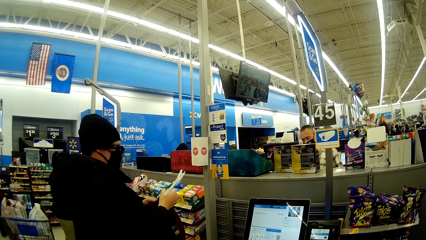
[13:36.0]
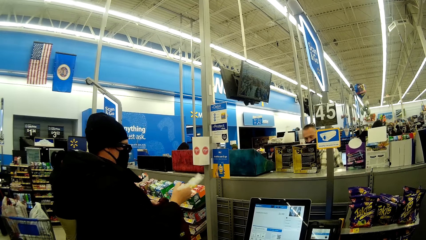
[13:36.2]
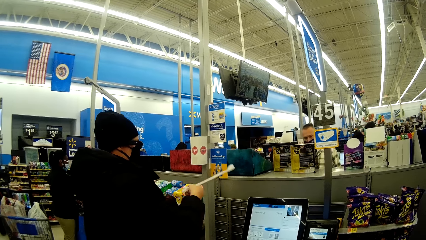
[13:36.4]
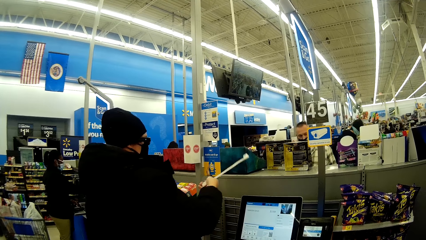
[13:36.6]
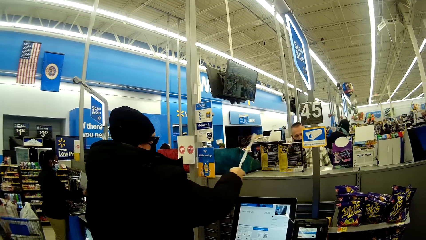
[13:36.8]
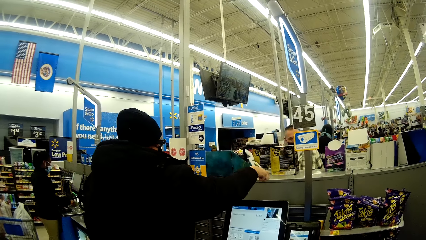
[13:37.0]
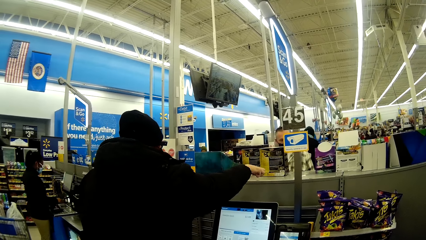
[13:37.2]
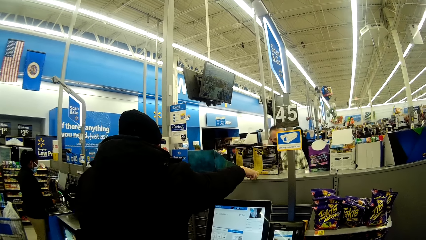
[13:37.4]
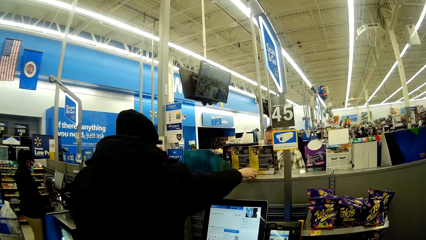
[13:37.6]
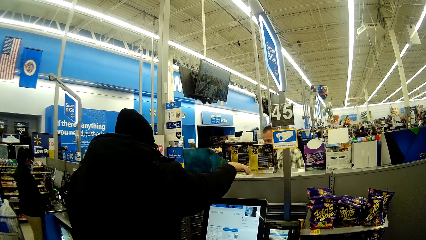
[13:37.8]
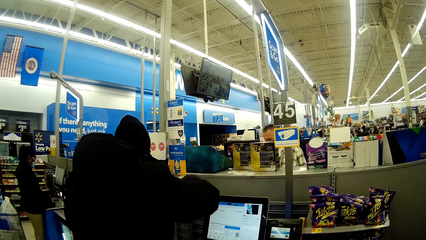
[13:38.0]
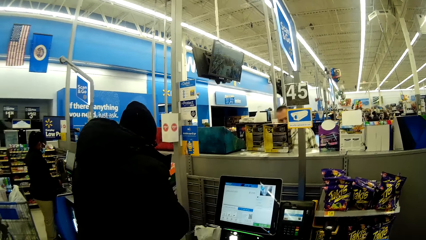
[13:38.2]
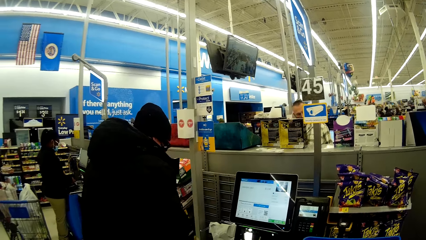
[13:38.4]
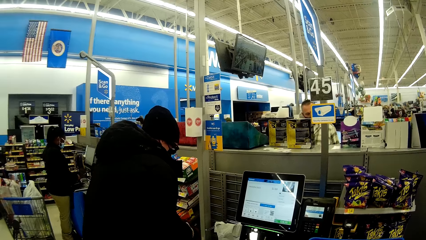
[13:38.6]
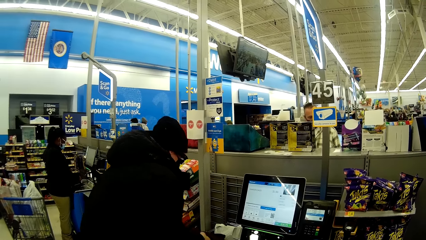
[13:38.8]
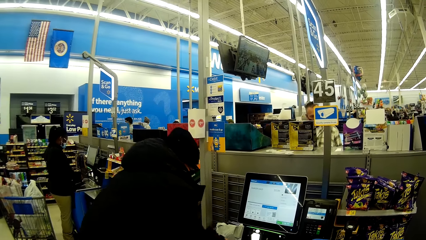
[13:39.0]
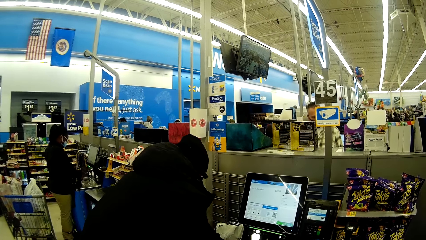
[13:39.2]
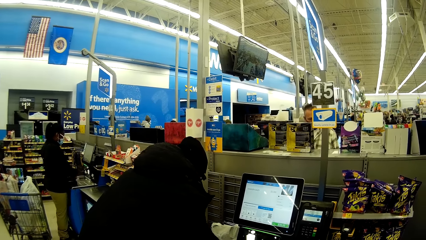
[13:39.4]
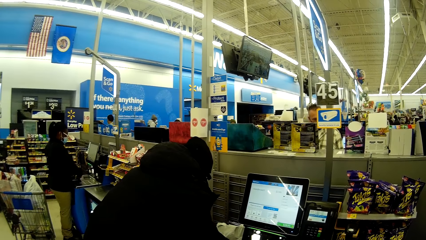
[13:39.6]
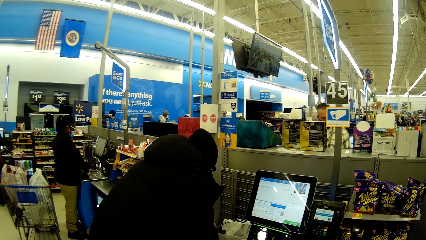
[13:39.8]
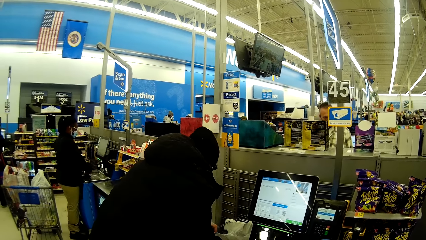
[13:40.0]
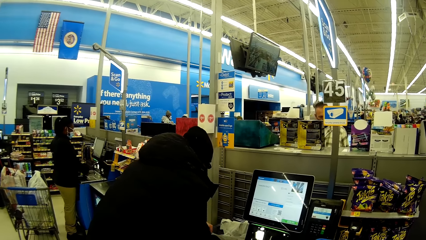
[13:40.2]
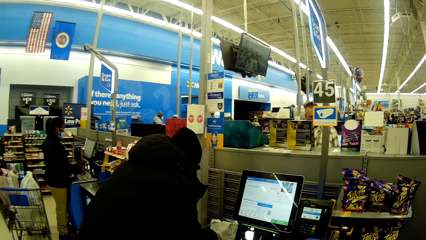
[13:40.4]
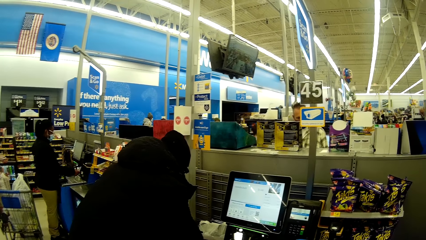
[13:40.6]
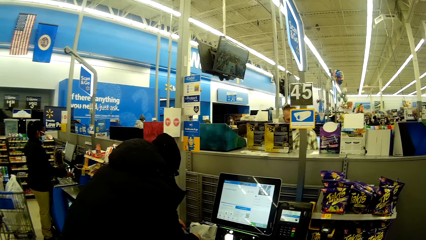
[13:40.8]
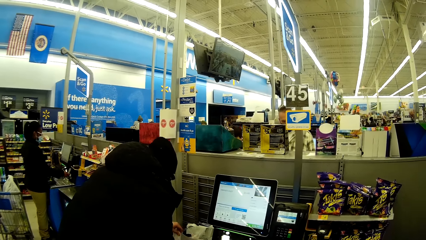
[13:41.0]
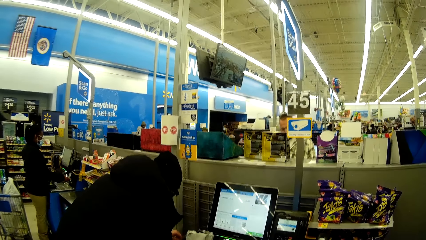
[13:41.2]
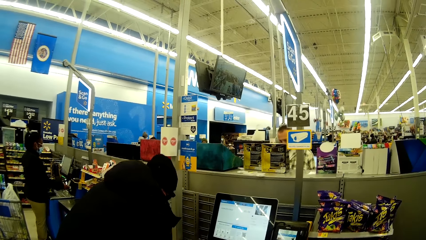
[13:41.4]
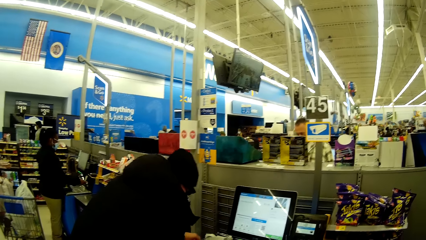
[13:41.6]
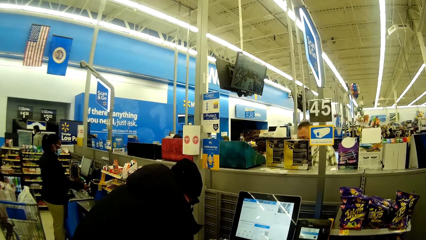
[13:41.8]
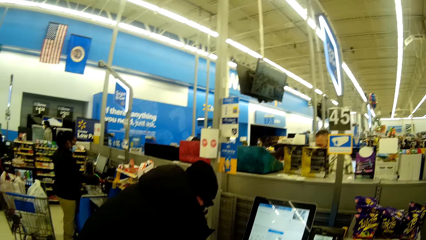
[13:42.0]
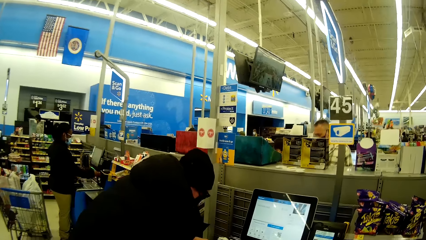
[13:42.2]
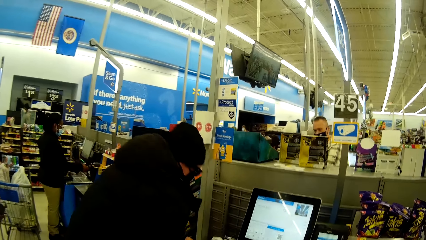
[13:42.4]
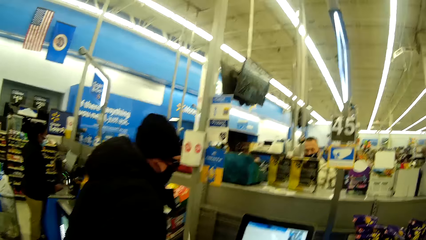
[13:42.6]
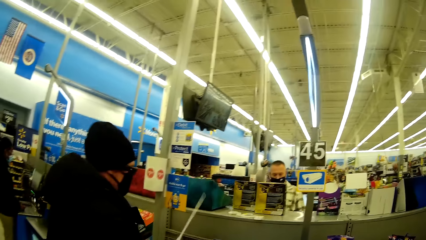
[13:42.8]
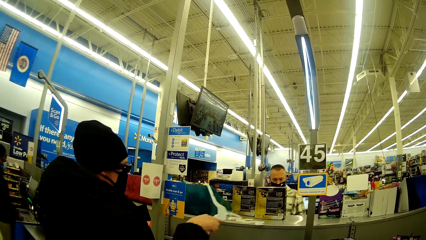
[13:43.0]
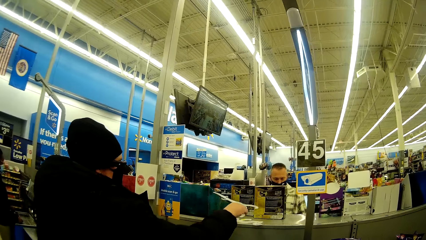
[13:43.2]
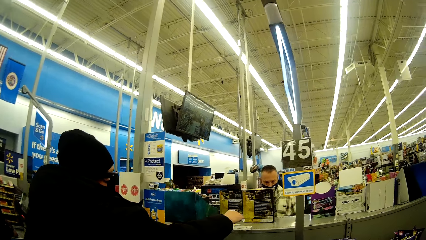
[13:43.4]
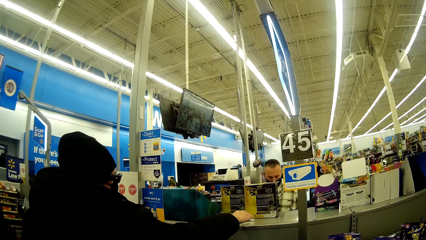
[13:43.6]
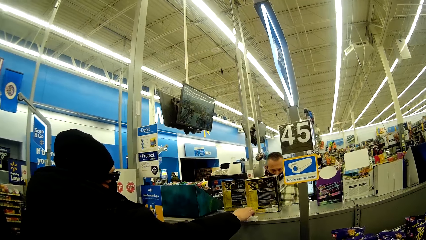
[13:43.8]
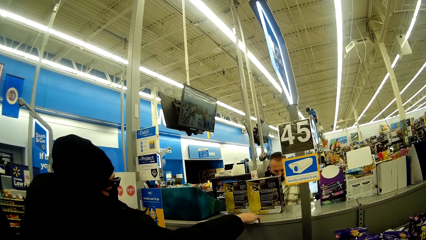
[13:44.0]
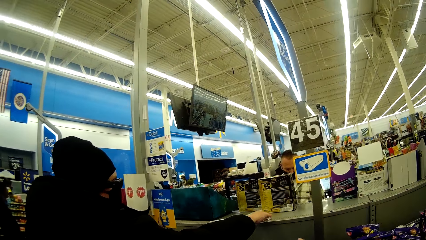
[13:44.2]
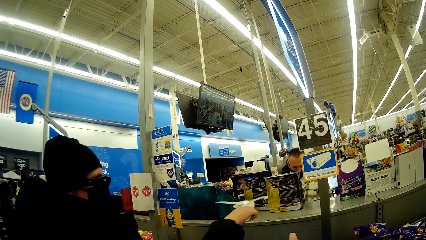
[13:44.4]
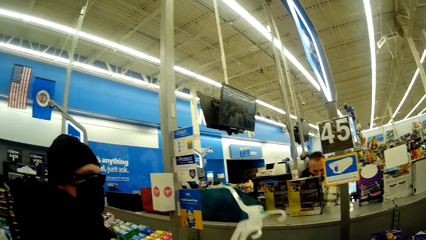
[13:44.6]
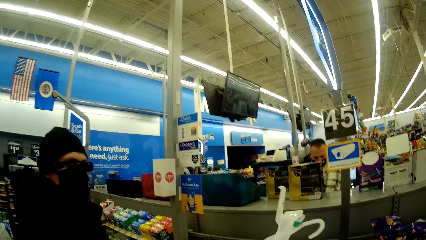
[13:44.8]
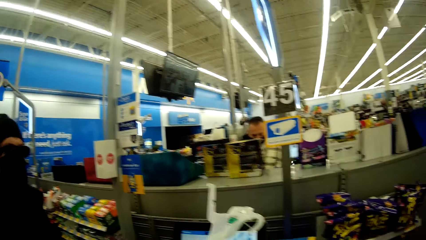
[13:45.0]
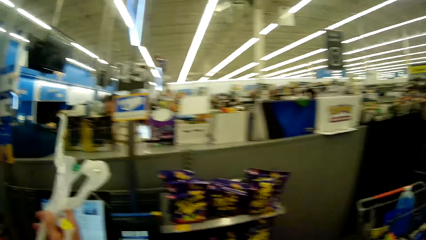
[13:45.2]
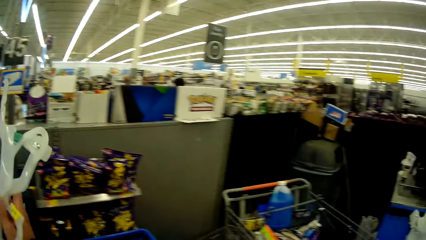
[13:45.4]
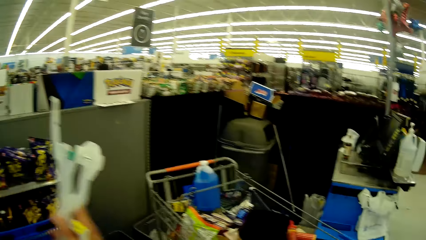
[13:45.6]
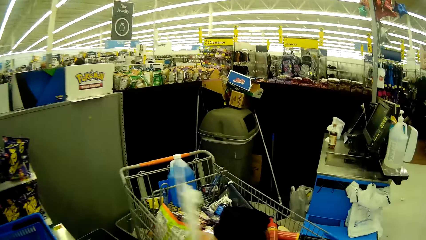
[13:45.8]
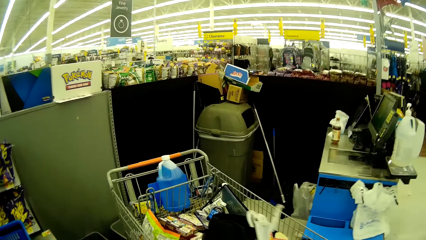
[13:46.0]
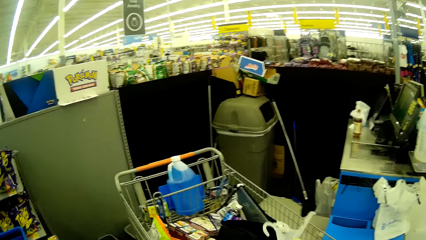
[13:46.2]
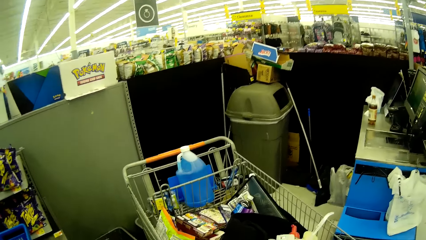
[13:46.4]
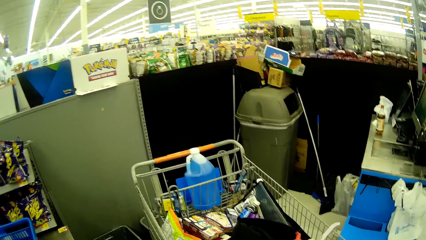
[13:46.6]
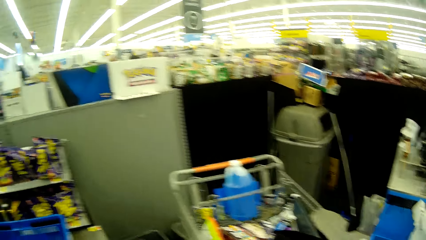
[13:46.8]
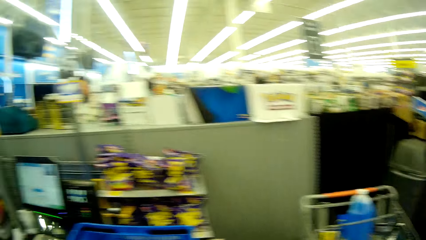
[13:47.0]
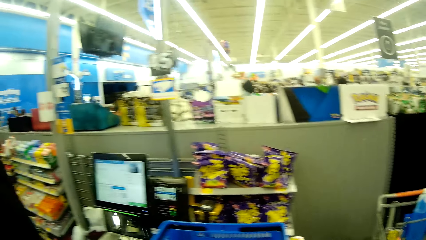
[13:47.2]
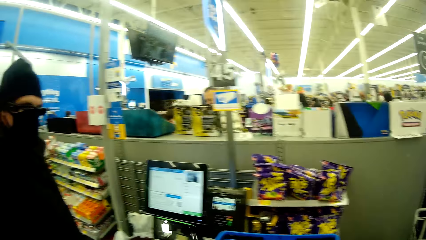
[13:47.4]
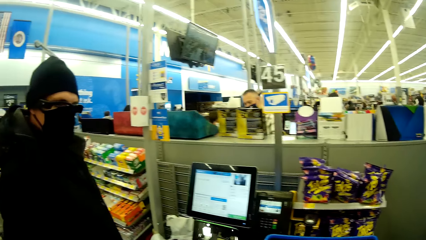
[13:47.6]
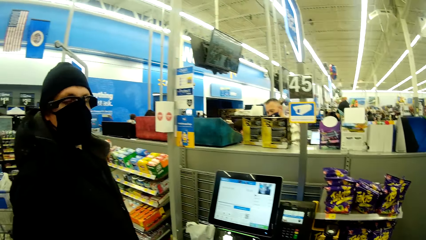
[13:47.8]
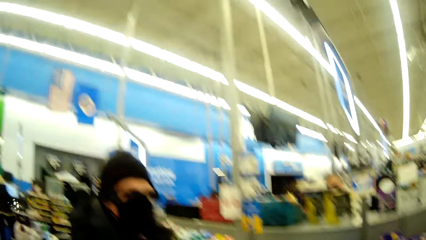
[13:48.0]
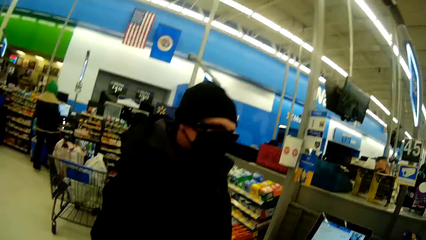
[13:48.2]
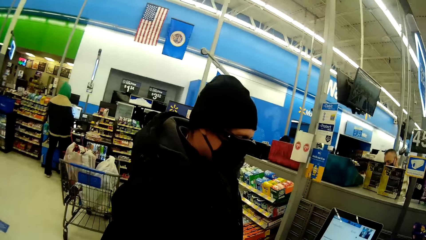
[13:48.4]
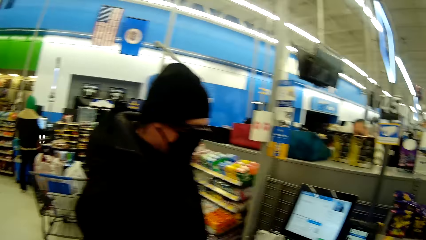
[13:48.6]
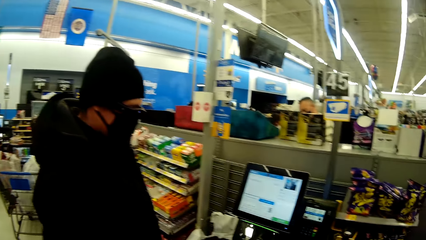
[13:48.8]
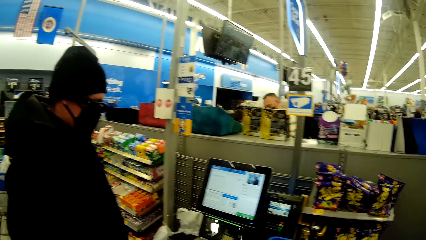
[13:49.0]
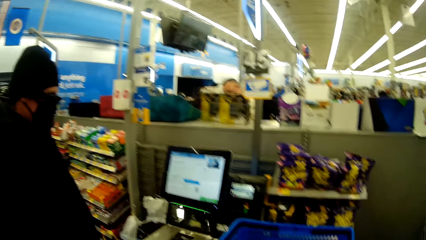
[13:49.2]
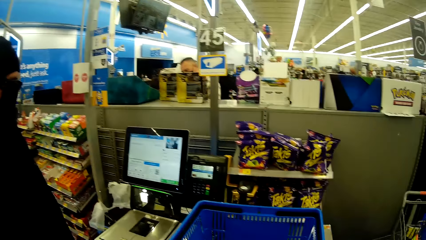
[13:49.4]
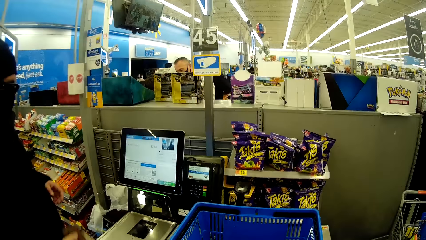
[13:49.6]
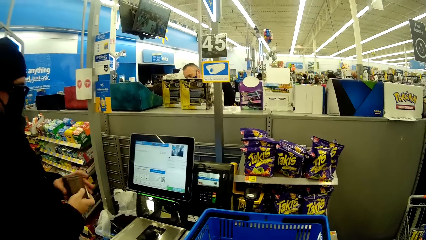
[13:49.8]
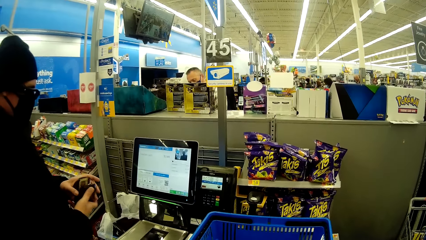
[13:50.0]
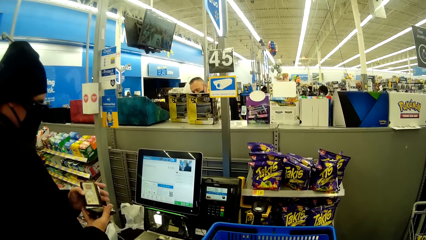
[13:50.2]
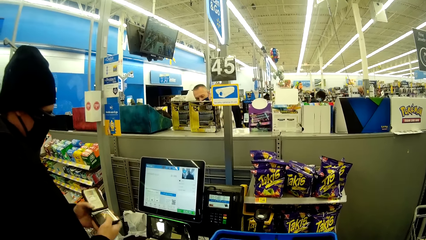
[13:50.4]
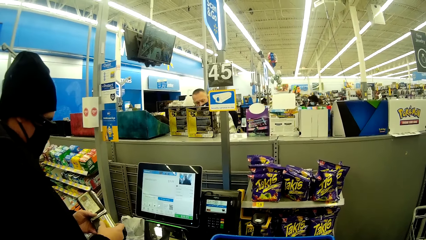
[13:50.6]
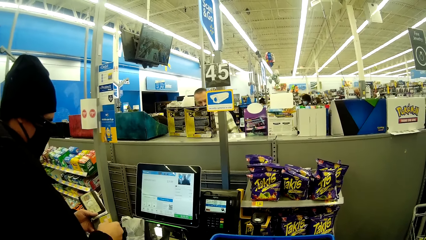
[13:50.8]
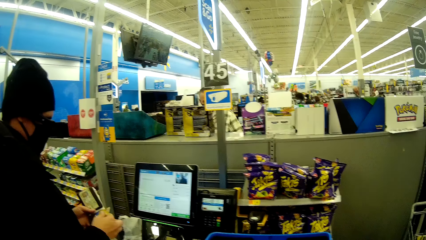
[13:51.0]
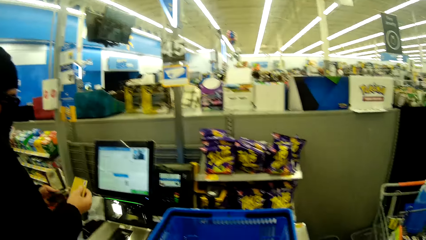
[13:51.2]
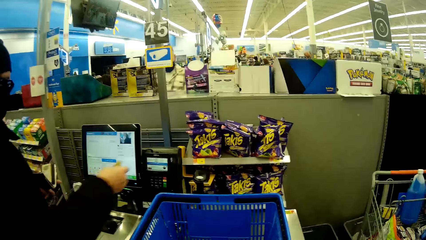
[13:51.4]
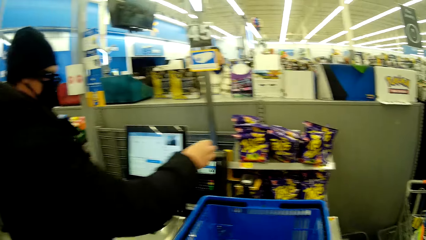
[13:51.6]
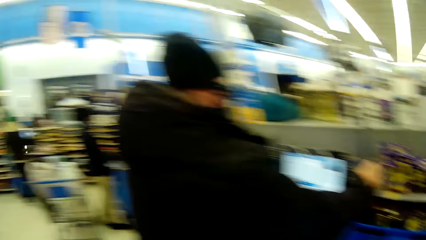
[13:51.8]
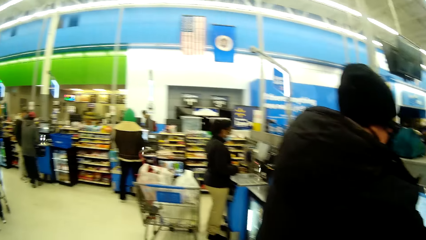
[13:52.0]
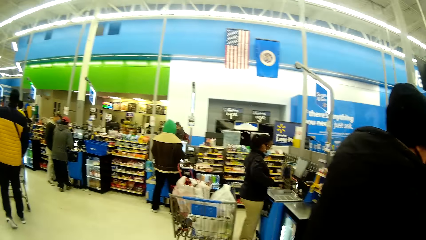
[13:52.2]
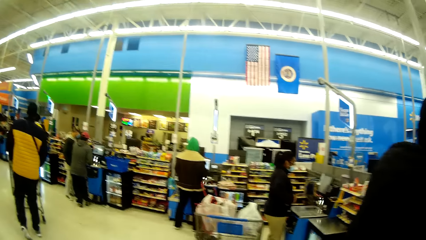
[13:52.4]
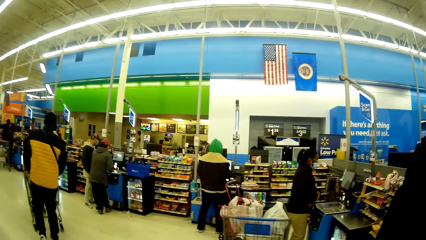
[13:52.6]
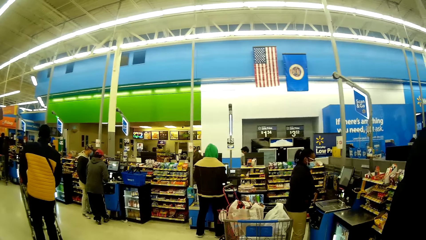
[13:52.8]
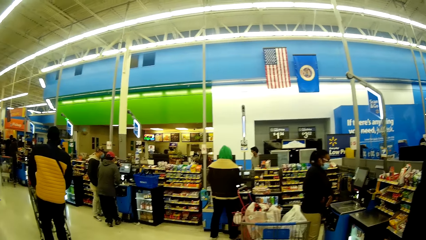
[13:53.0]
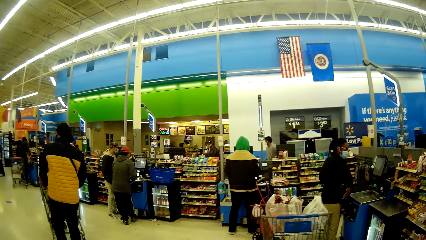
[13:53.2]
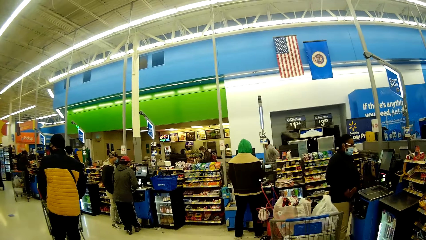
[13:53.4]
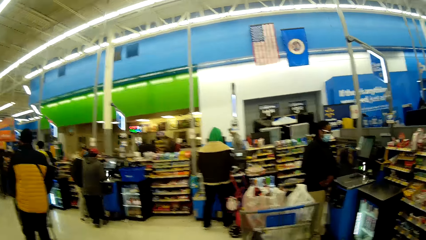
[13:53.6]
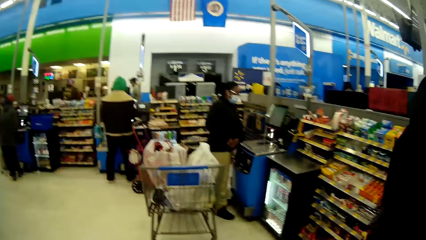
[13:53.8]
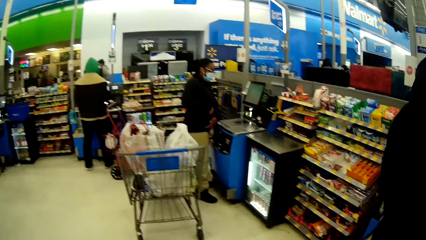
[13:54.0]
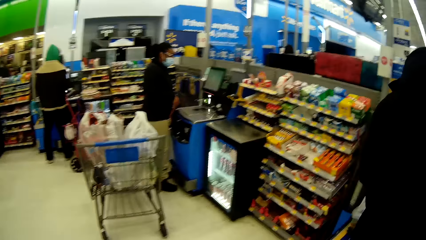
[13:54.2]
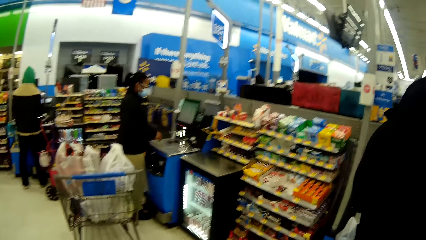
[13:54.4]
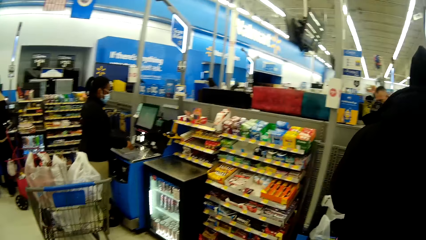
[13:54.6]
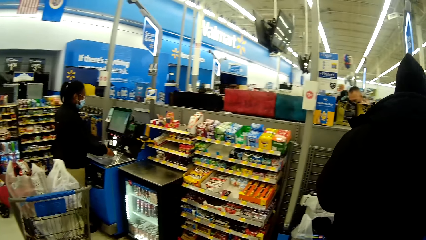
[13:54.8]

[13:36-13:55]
The woman places the hanger on top of the counter. She folds the shirt into the bag. She takes out a hanger from the bag and drops the hanger on top of the counter. She takes both hangers from the top of the counter with her right hand. She drops the hanger in a shopping trolley. She brings out a wallet from her jacket. She takes out a credit card from the wallet with her right hand. She stretches her hand with the credit card towards the machine and swipes. The camera wearer looks around Walmart.
